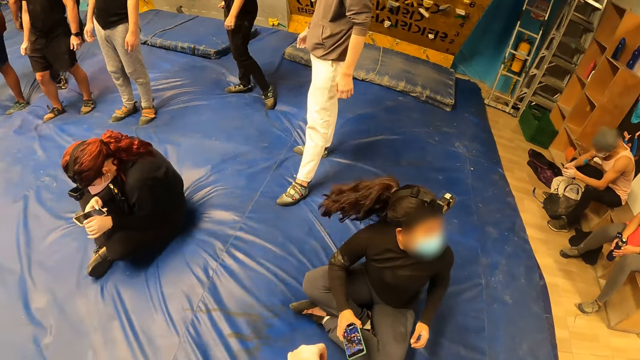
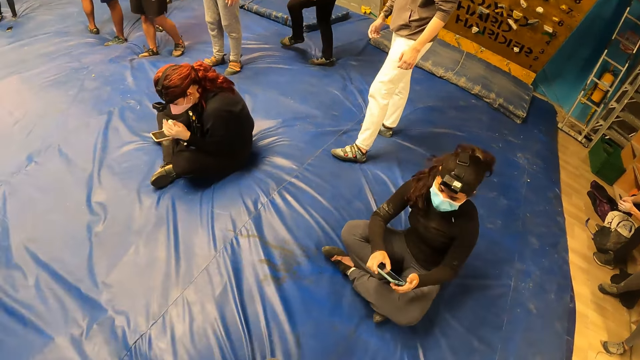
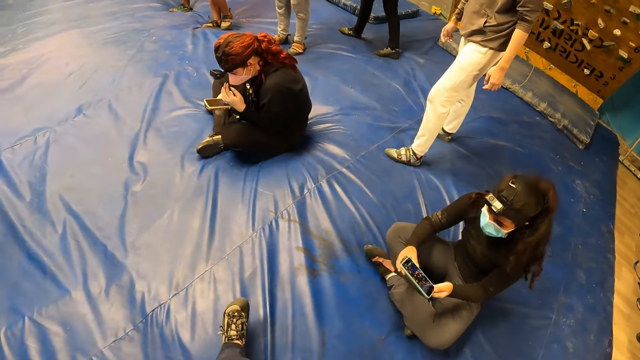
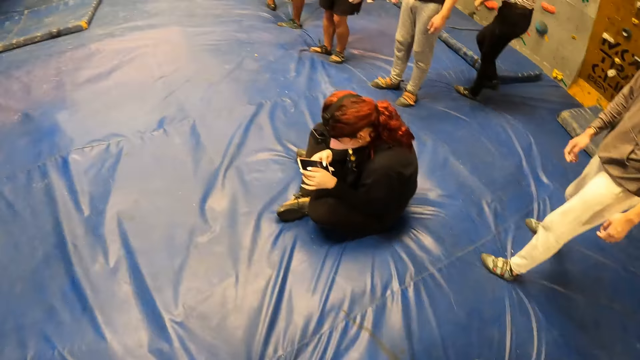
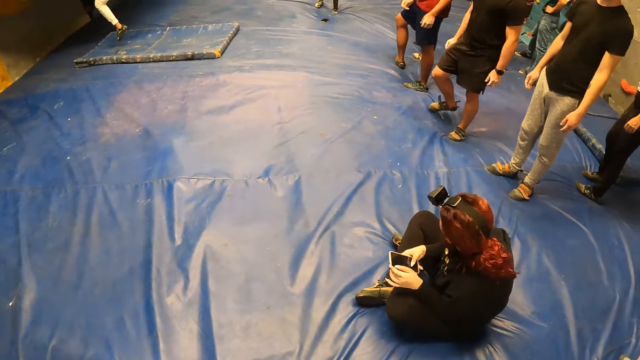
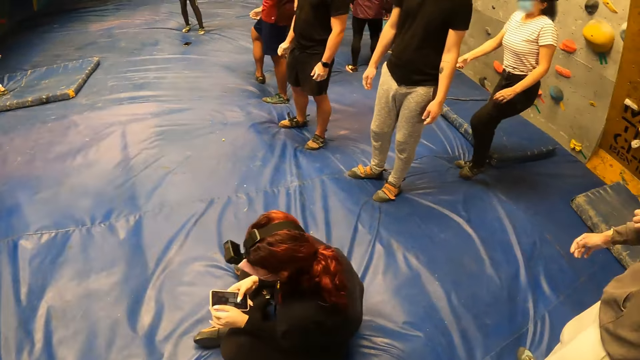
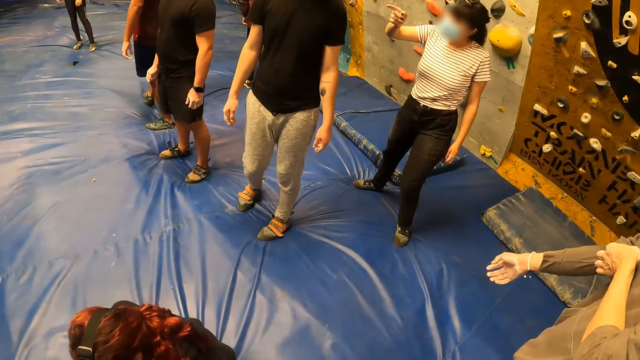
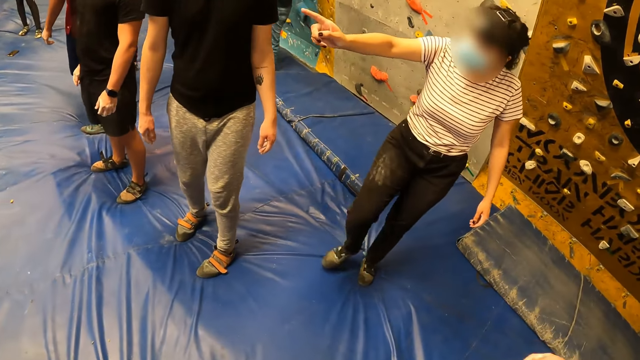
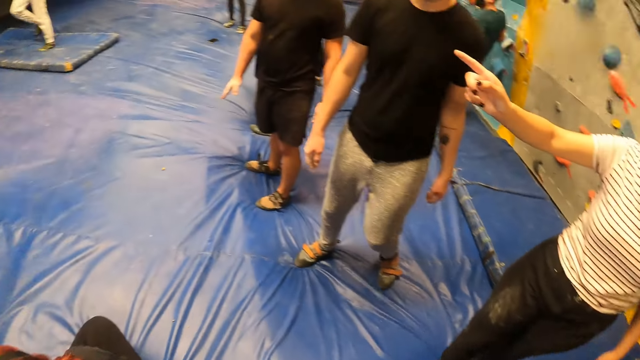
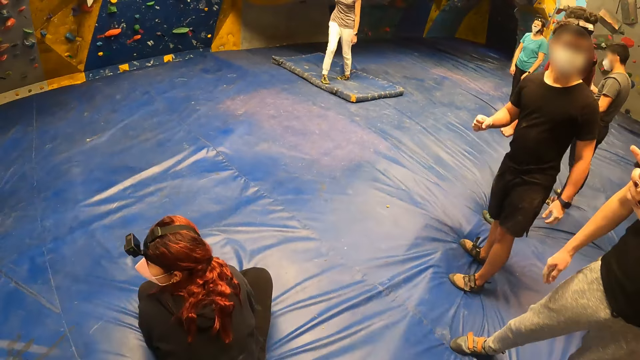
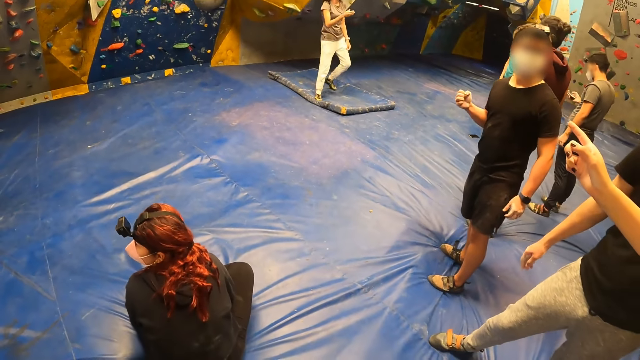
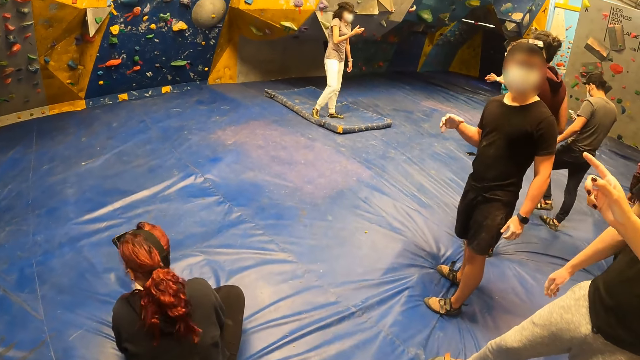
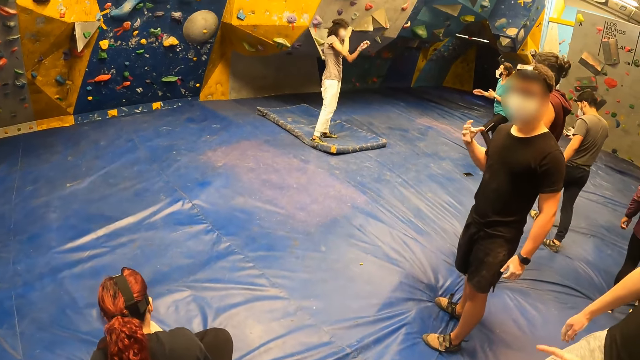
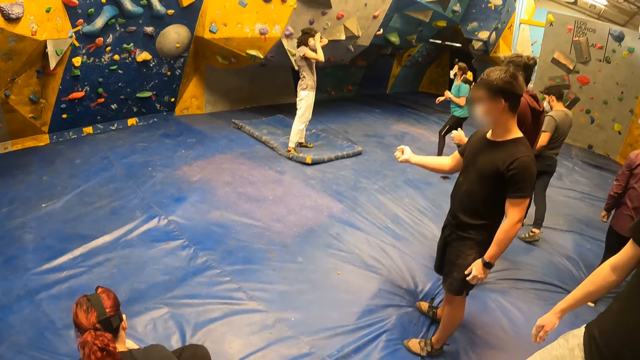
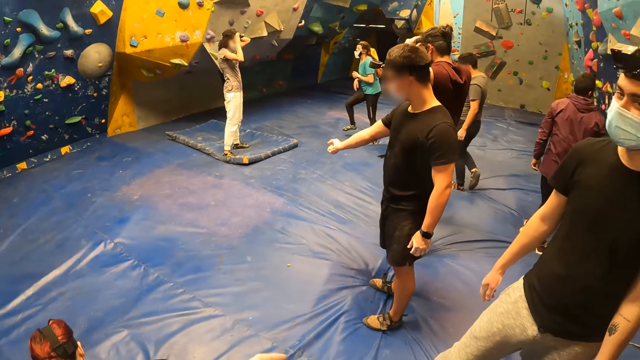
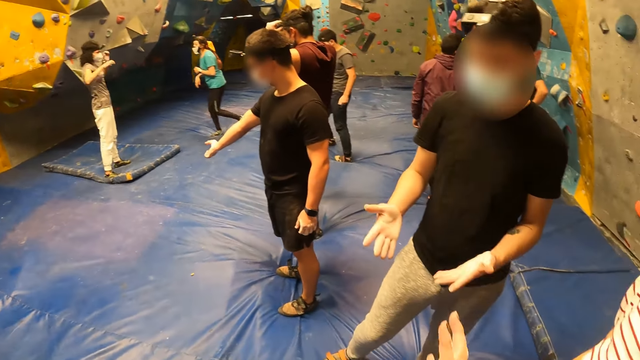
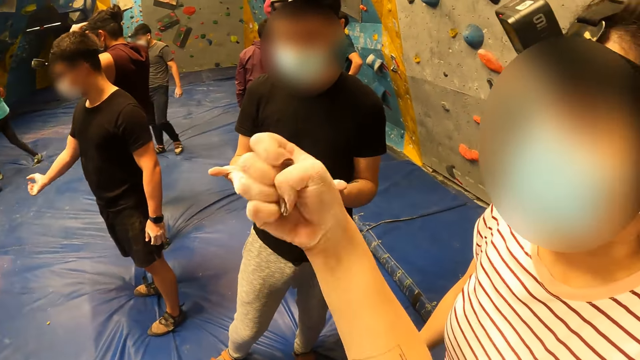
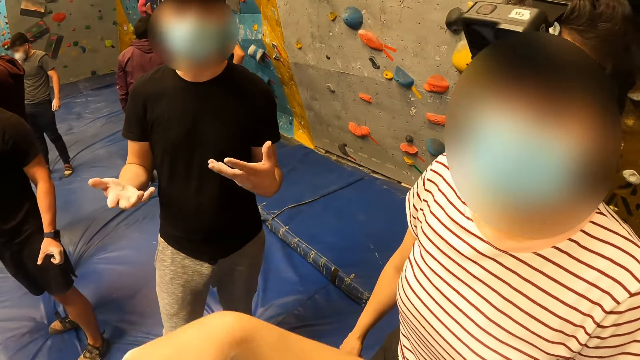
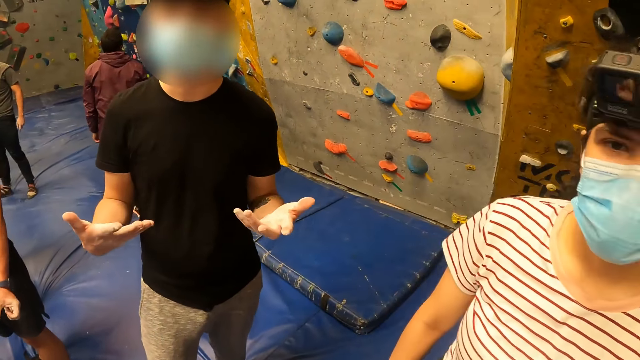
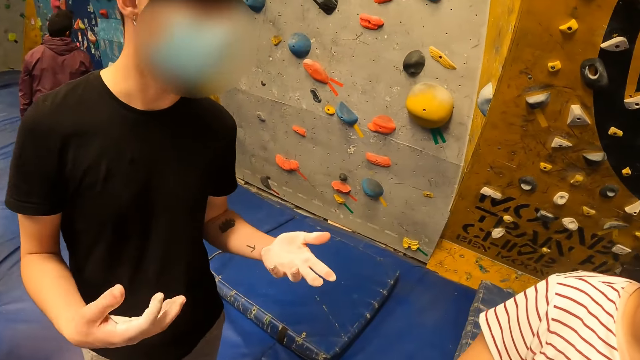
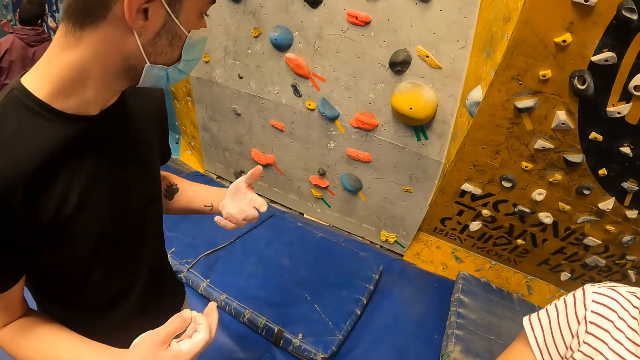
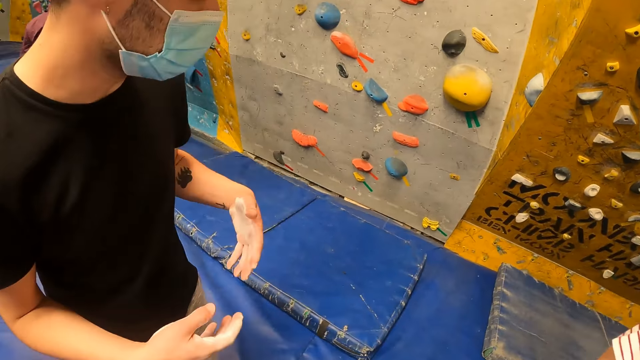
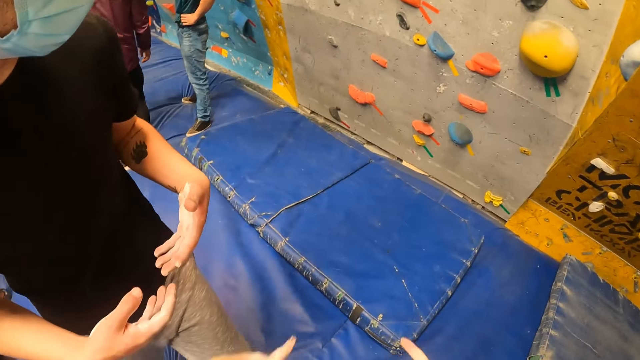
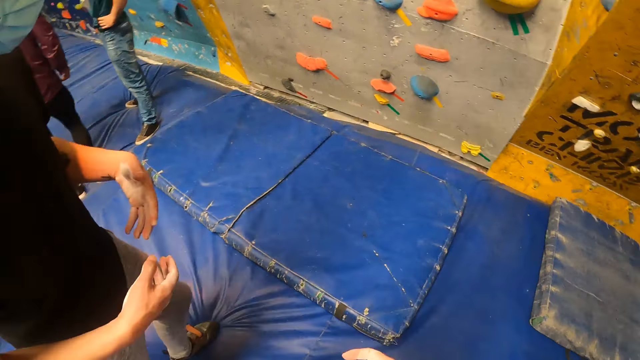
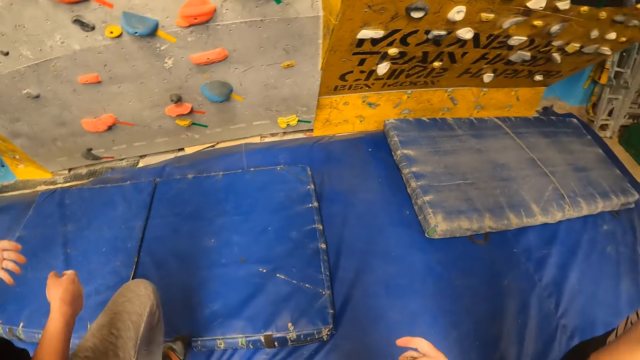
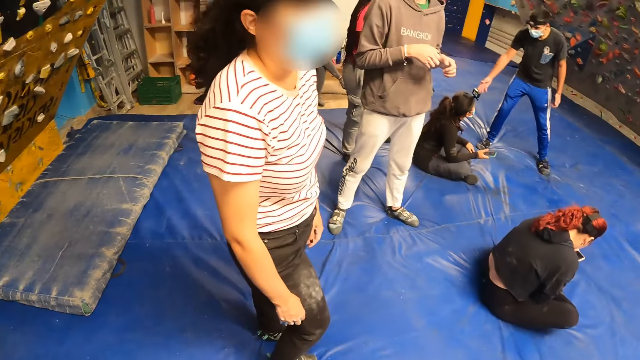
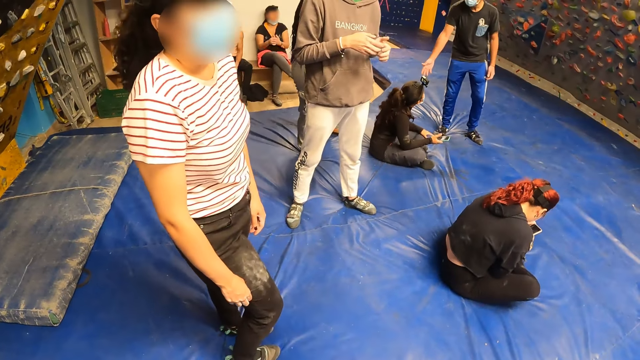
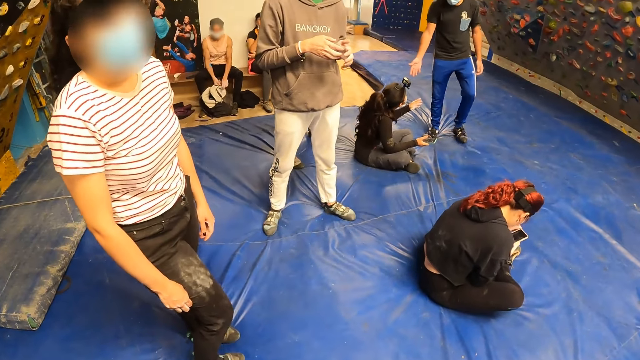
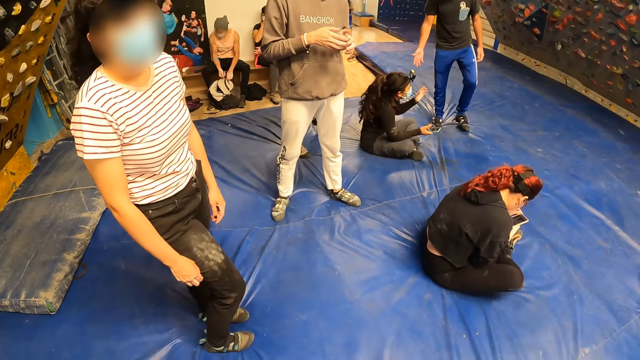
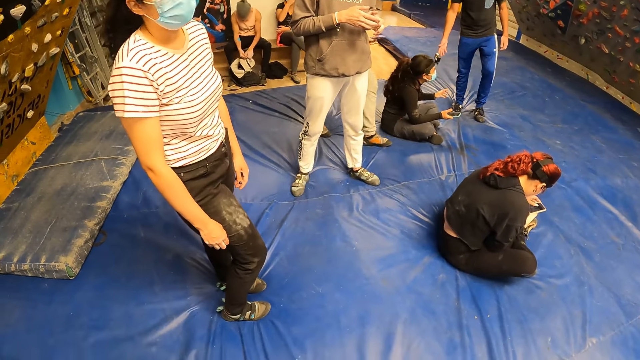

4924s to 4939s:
A woman falls from a bouldering wall. The woman adjusts a camera on her head with both hands. The camera wearer interacts with the man. They gesture to the man. They point to the bouldering wall with both hands.

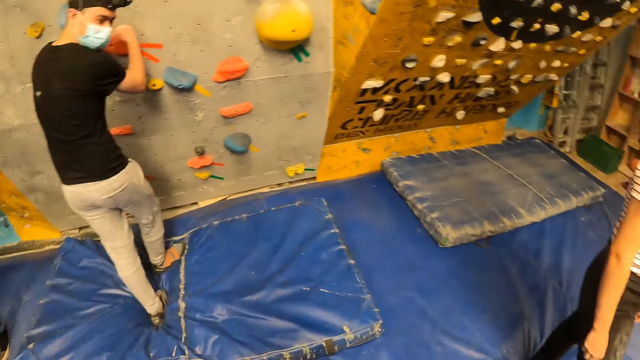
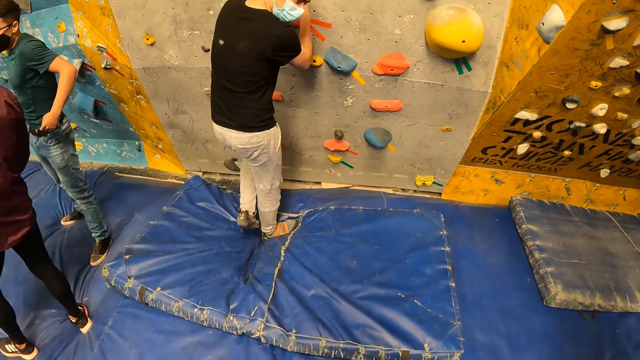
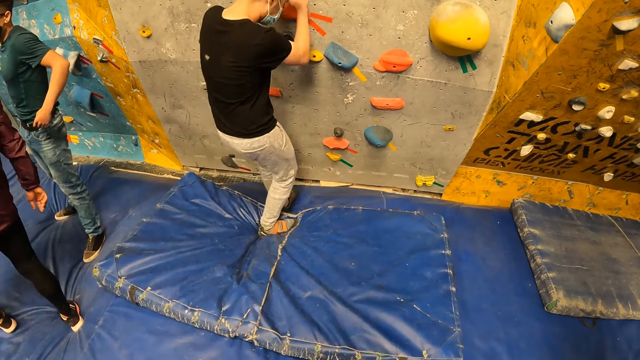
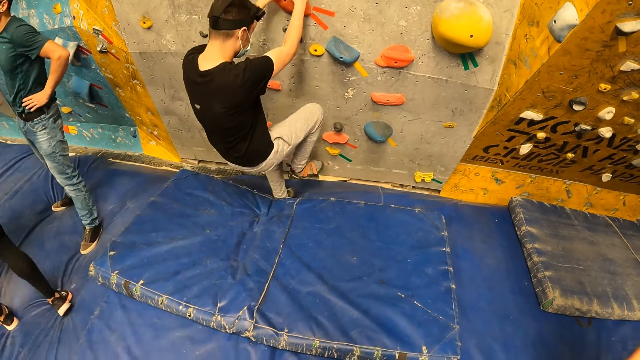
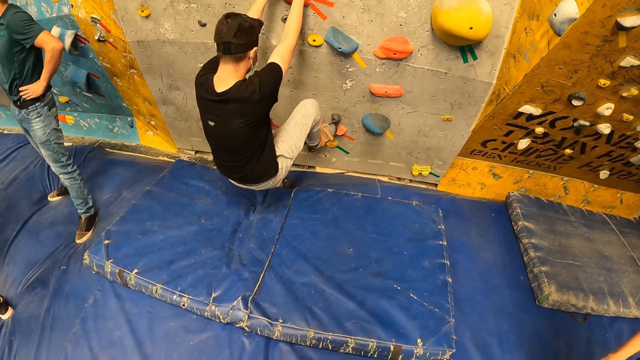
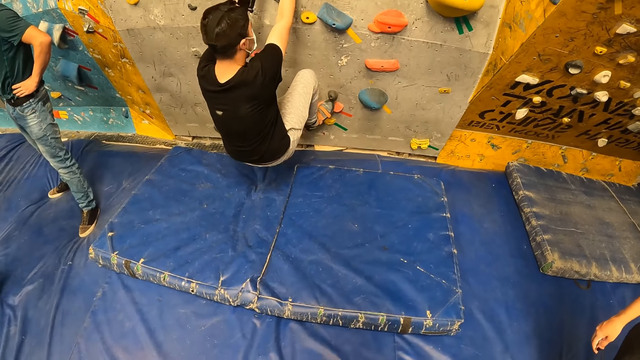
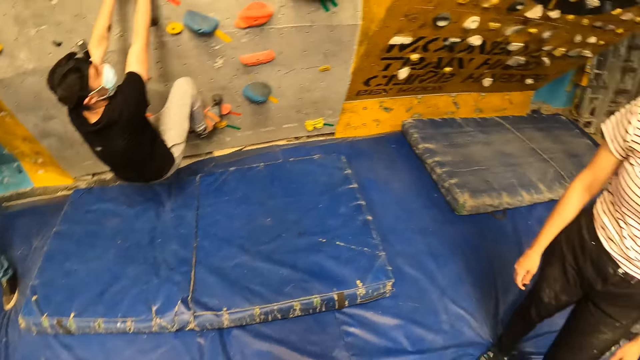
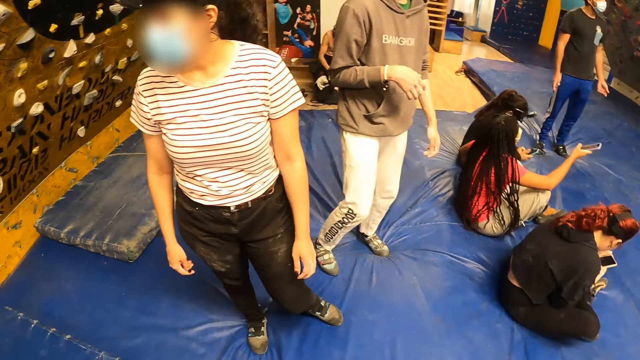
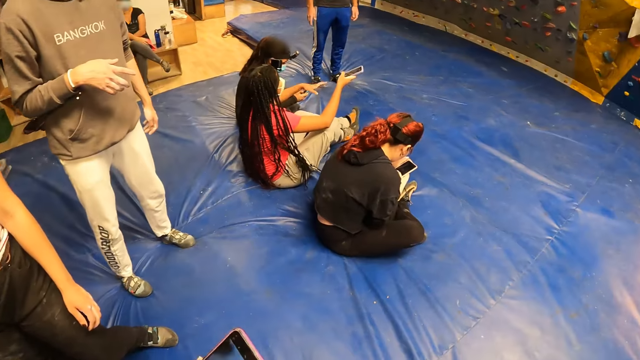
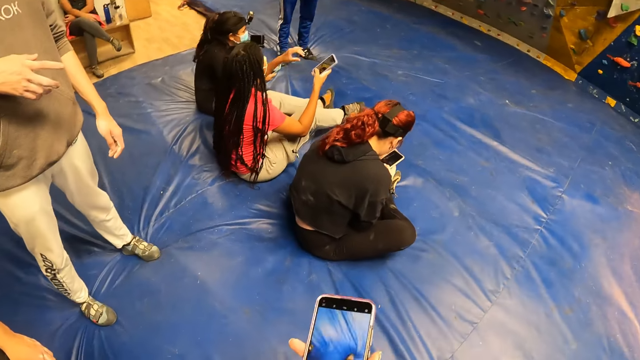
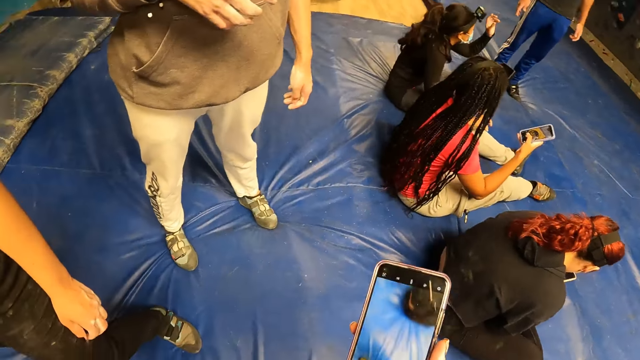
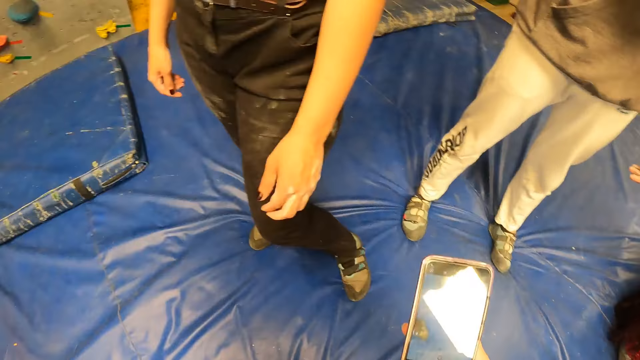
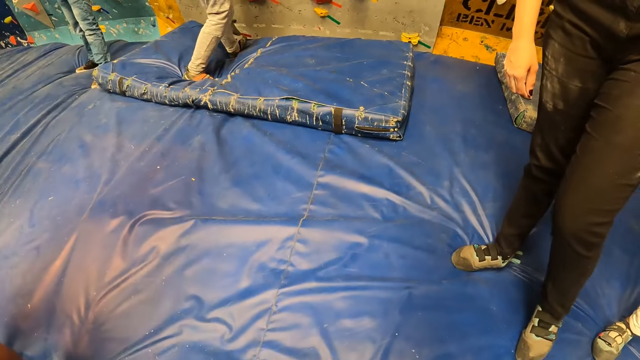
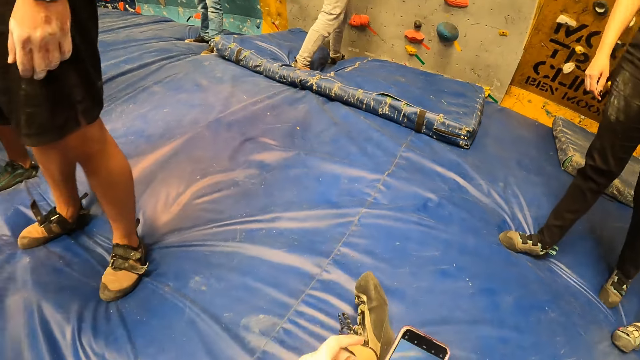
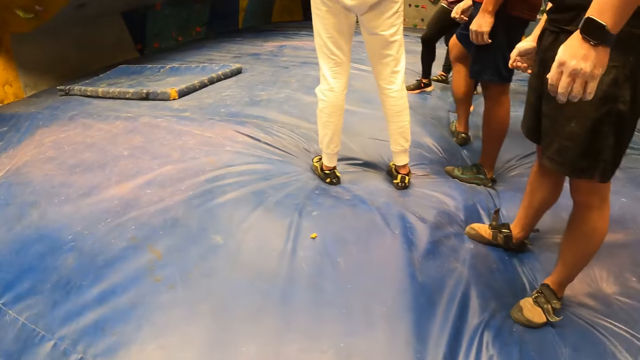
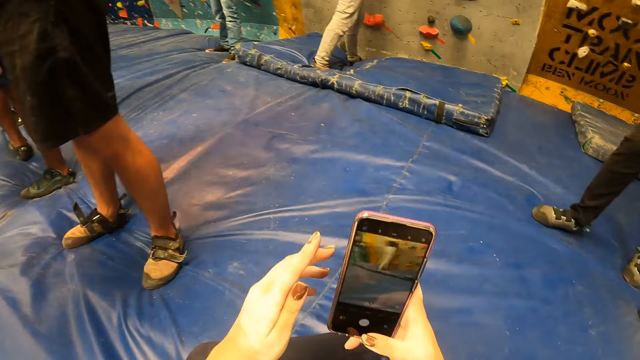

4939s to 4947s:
A man climbs the bouldering wall with both hands. The camera wearer holds a phone with her right hand. She operates the phone, sits on the crash pad and raises her left hand.
